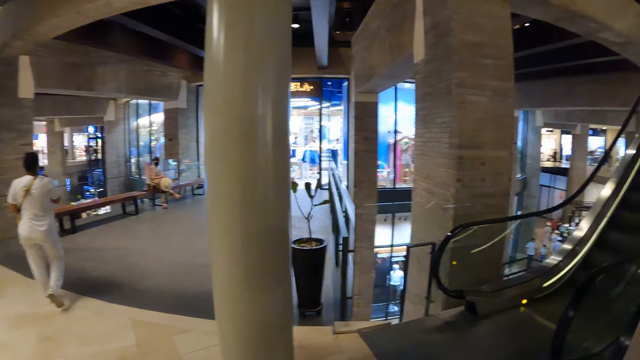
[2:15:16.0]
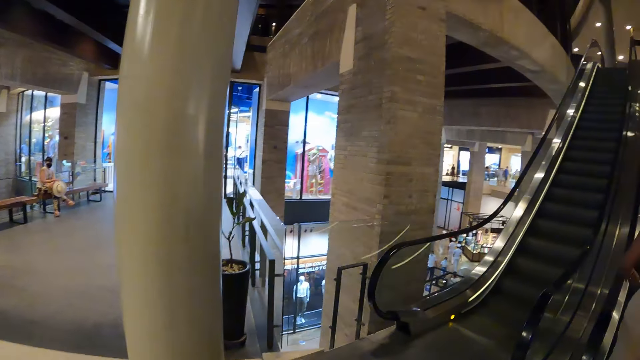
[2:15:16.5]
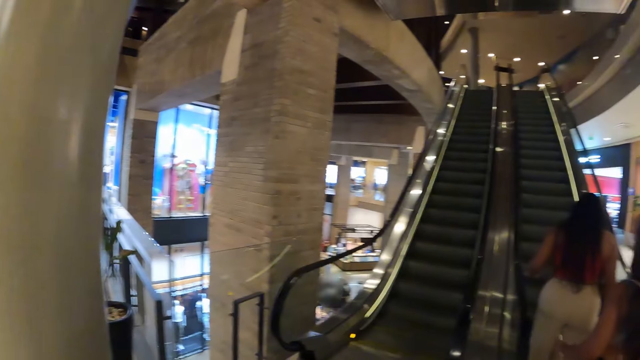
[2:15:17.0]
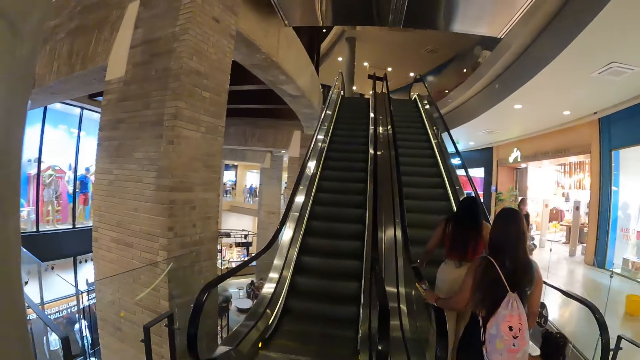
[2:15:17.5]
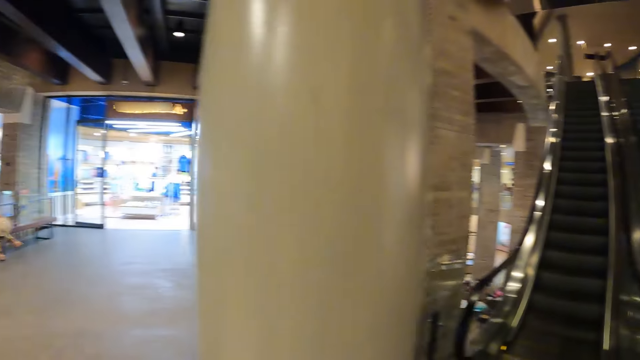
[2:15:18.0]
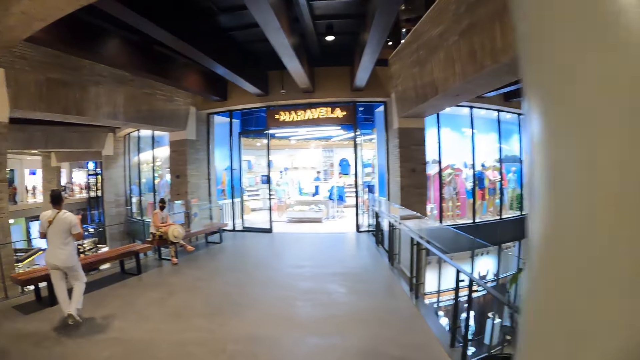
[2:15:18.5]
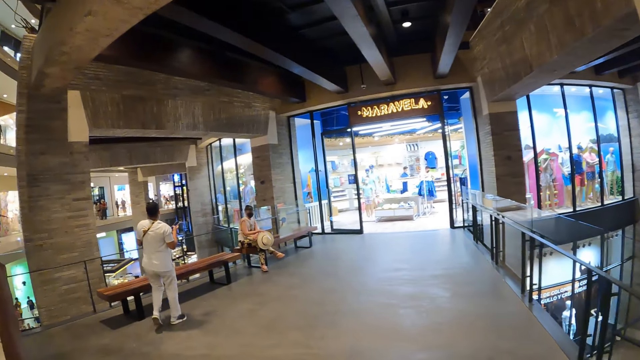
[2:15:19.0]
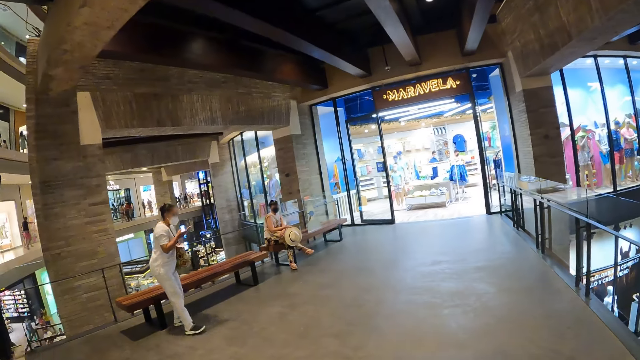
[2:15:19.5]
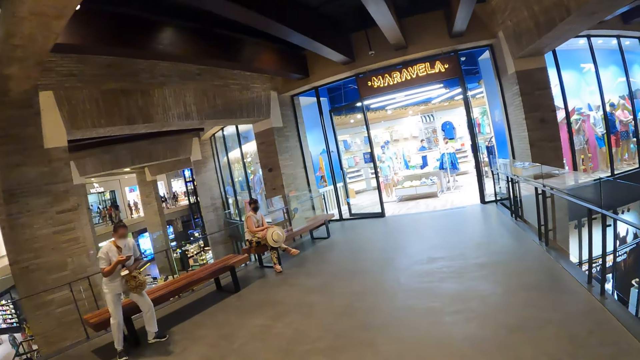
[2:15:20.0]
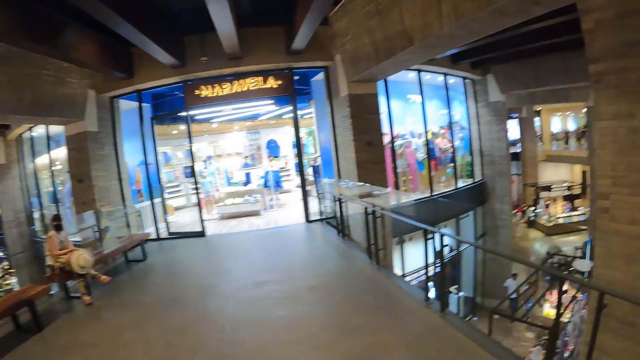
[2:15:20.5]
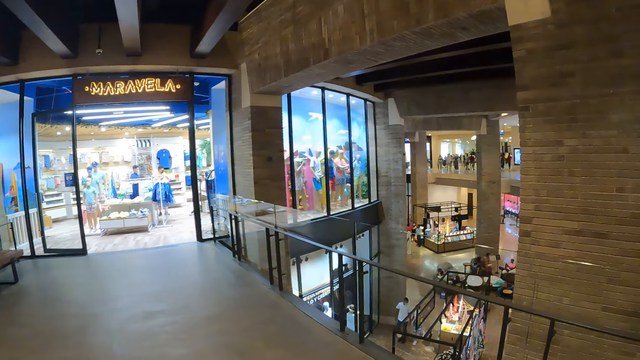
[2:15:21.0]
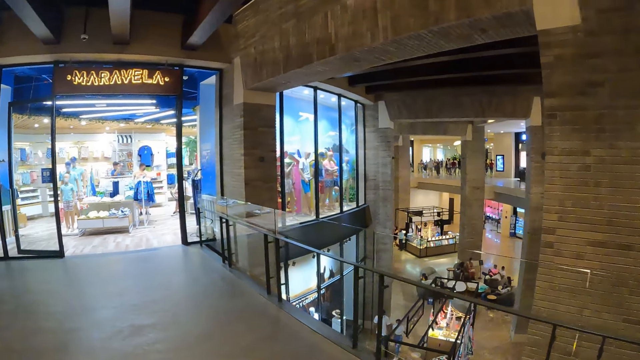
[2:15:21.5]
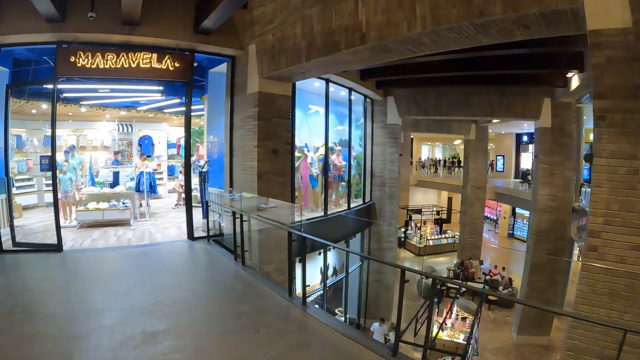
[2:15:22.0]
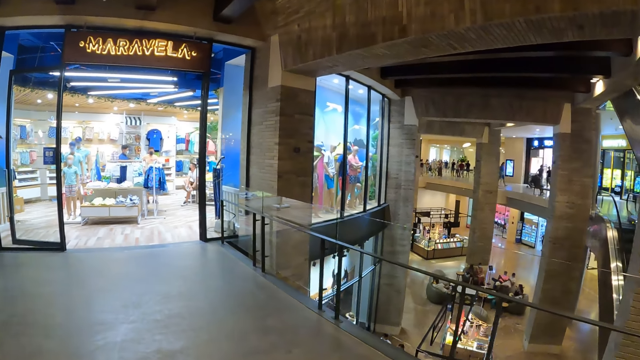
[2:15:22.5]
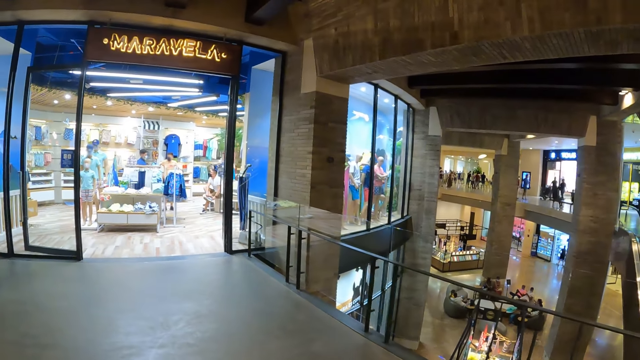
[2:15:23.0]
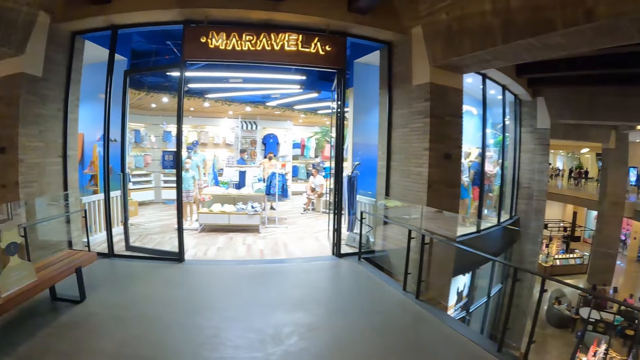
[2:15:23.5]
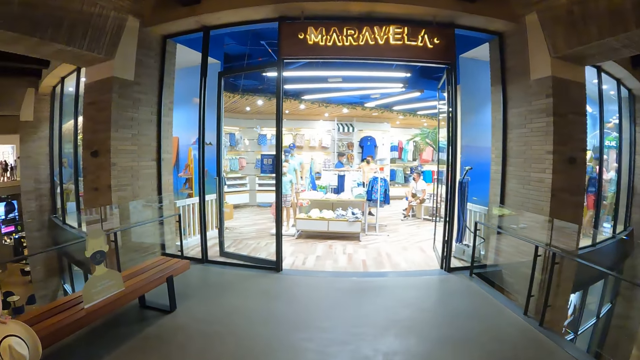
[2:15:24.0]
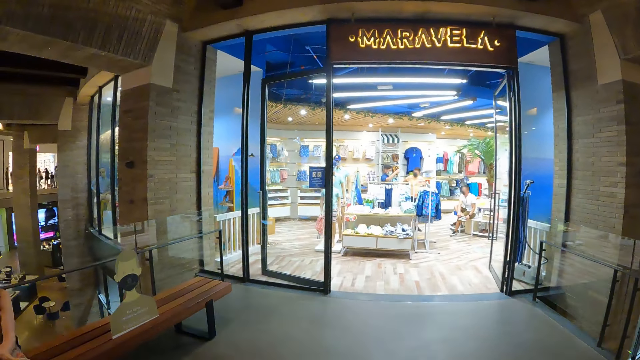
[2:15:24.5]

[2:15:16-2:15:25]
A woman climbs a stair with a girl and another woman. The camera wearer walks towards a seat with a man. Another woman sits on the seat.

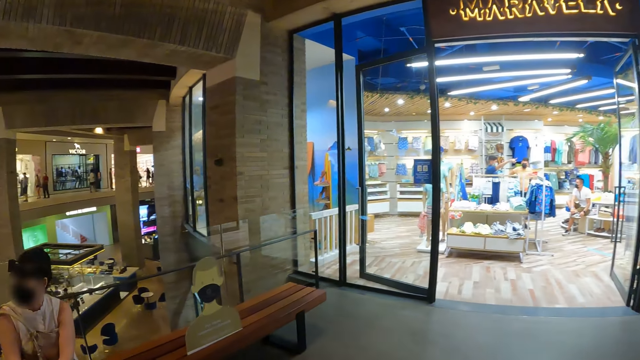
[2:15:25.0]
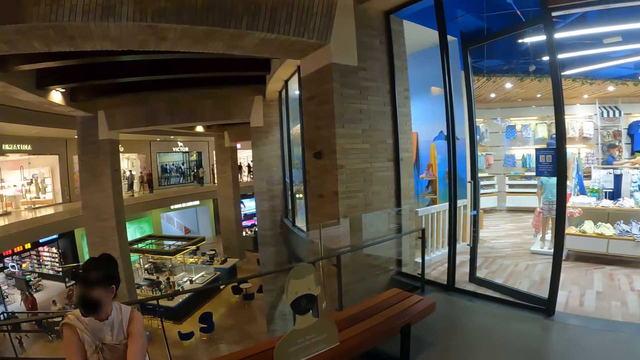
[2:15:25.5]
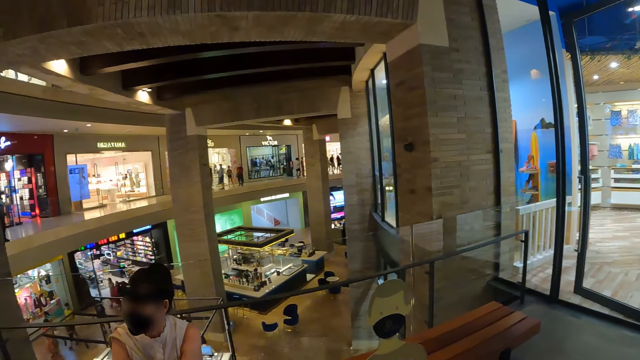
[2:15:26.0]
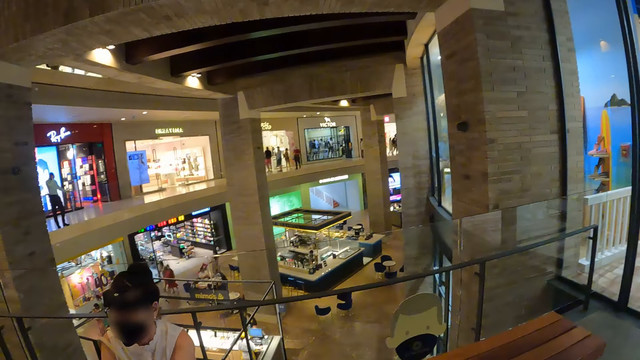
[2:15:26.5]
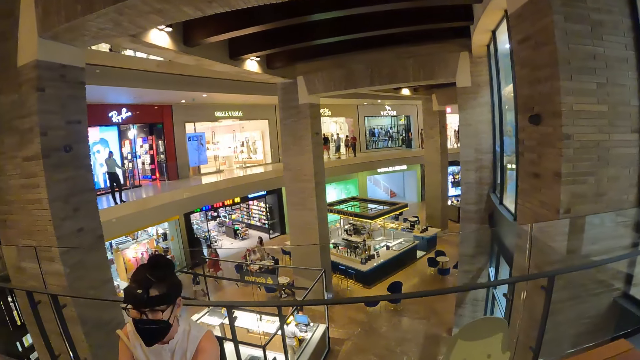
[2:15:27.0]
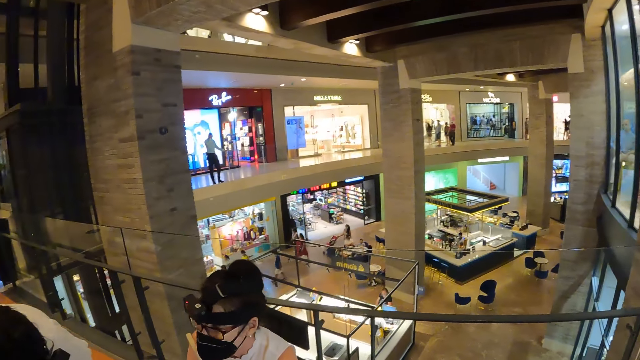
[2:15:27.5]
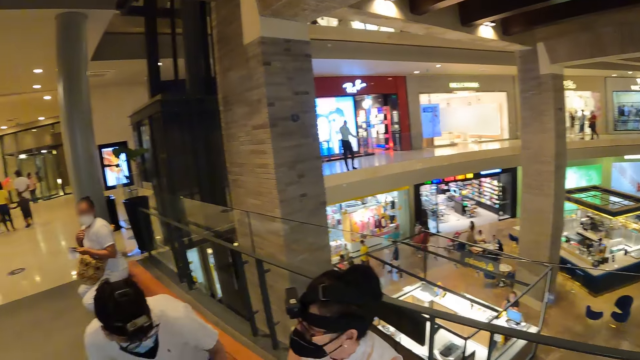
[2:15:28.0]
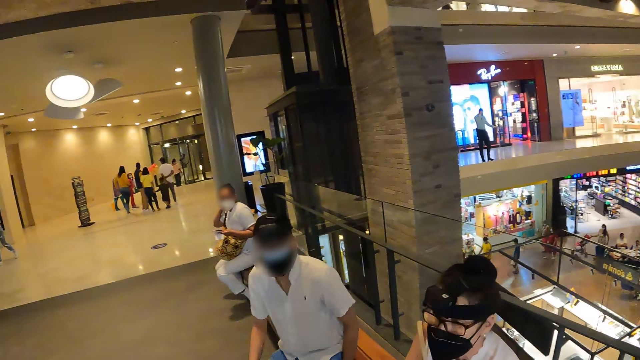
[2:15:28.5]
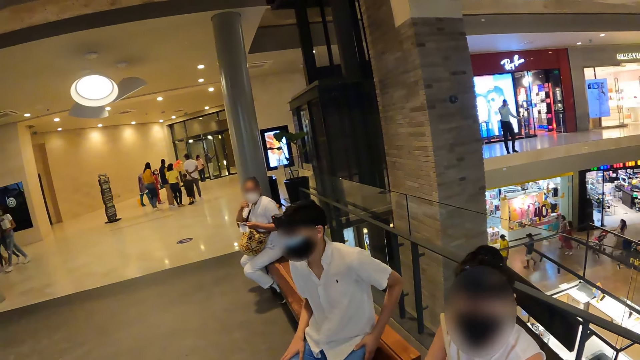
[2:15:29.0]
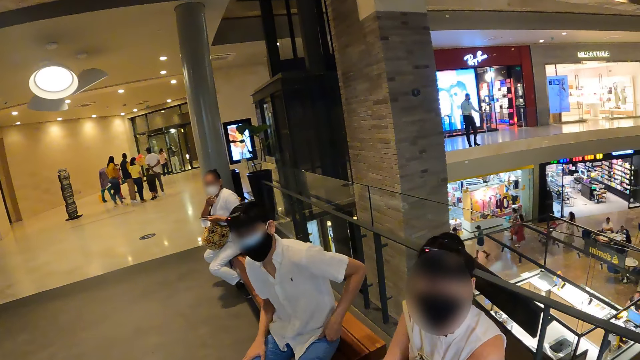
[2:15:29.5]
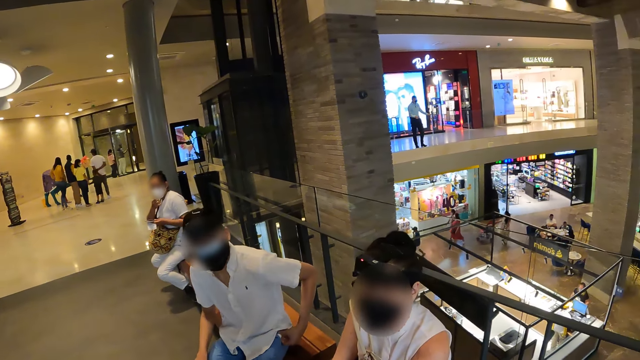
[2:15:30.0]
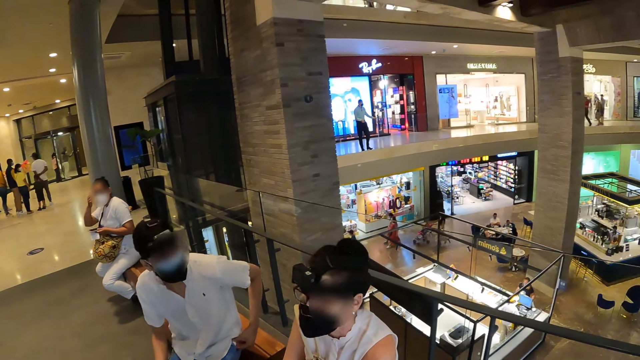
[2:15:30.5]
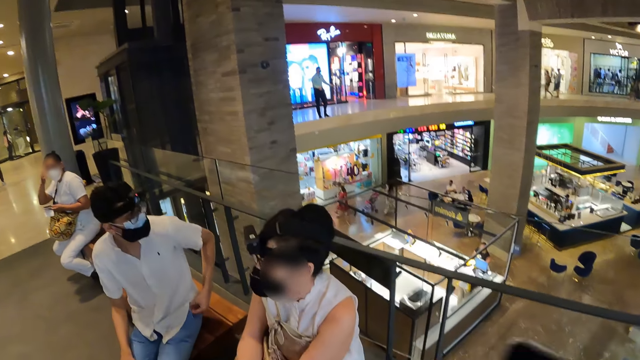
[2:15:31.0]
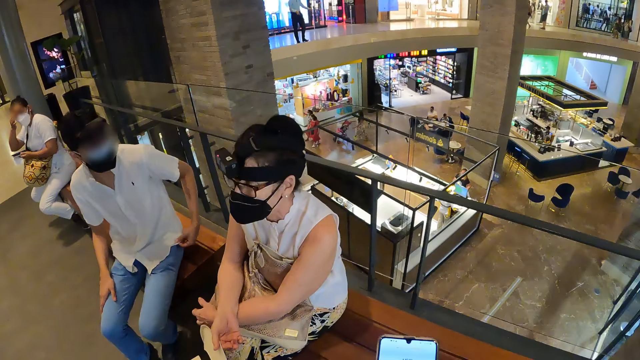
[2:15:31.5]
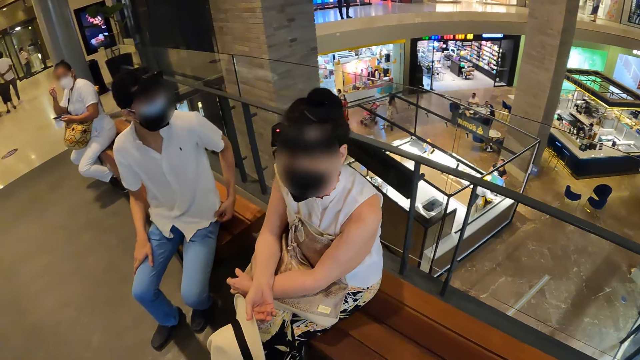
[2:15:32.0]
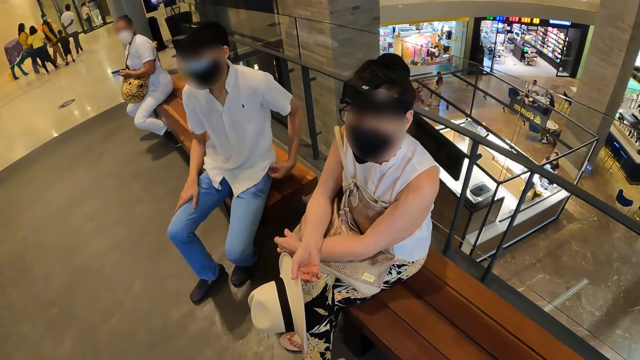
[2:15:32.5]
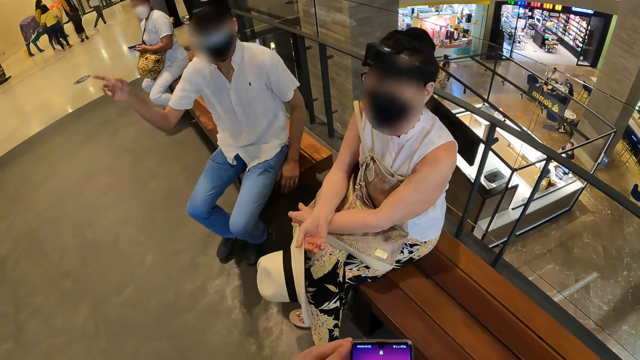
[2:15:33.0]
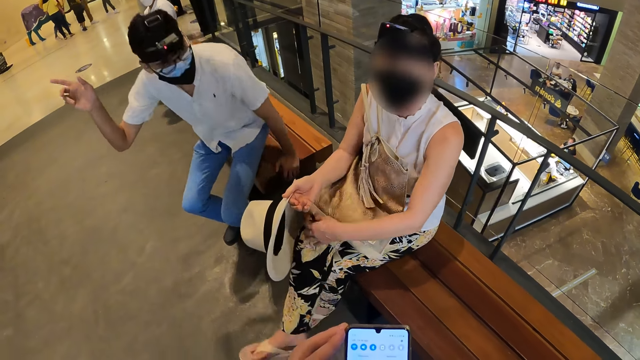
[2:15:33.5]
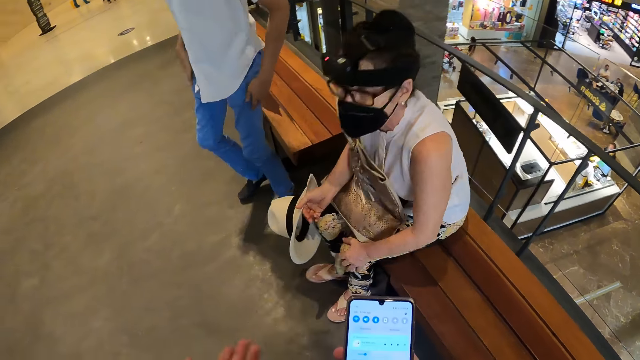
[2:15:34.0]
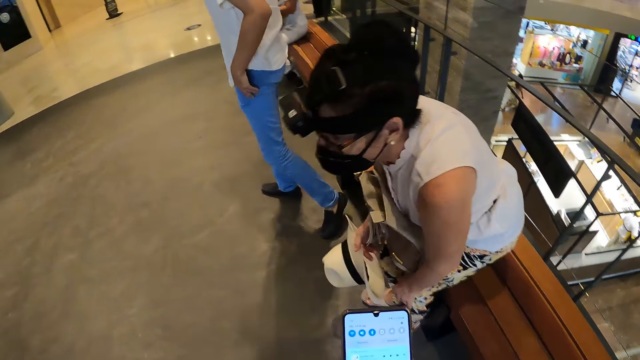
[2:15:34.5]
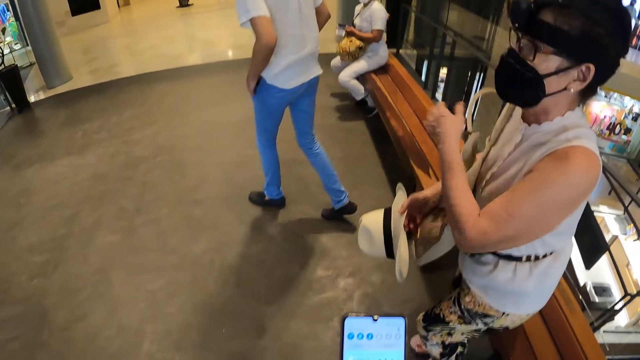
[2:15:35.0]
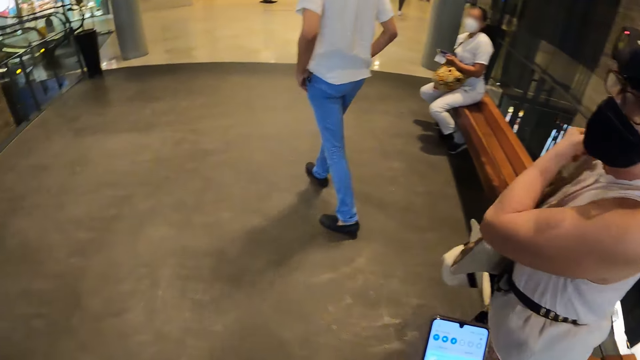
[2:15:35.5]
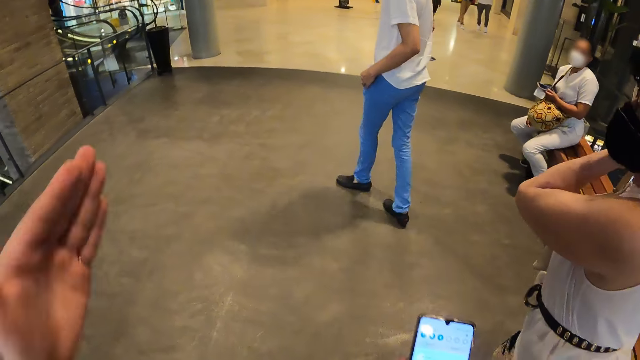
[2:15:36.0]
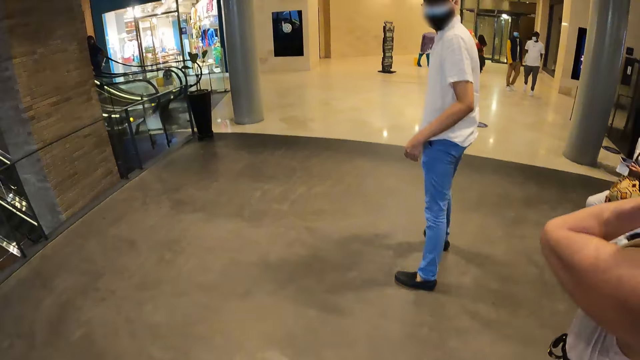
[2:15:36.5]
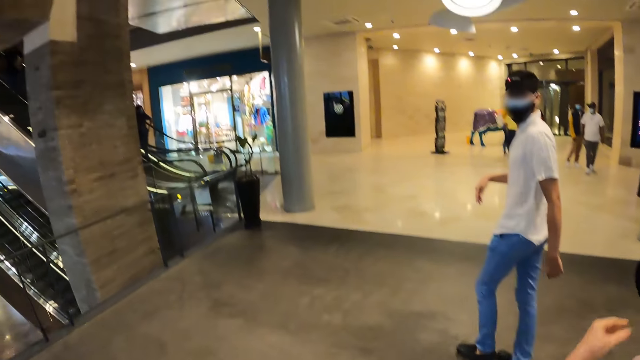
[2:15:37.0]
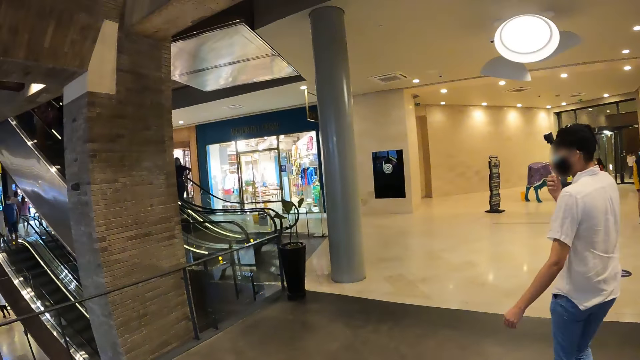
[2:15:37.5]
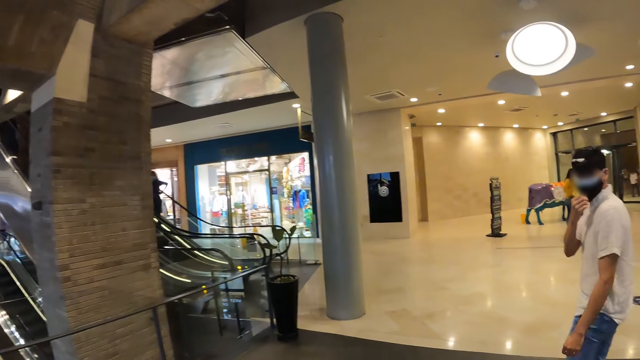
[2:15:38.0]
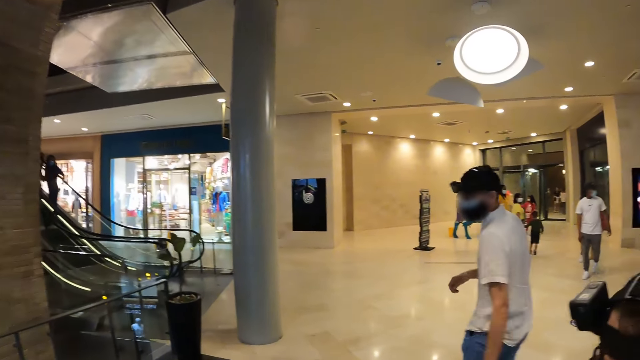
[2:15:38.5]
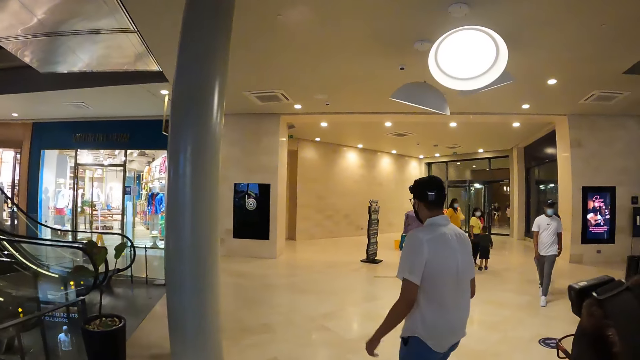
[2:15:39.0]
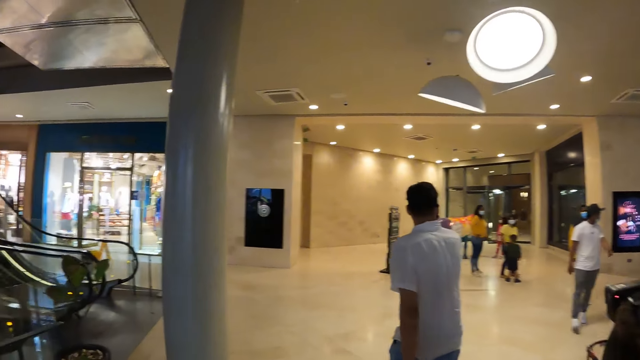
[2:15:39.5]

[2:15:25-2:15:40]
The man sits on the seat. The camera wearer stops around the mall. The man pushes a phone into his pocket with his left hand. The camera wearer looks around the mall. He holds a phone in his right hand with his left hand. Another man talks to a woman. The first man stands up from the seat. The camera wearer removes his left hand from the phone in his right hand. Another woman stands up from the seat. The camera wearer walks towards the stairs with the first man and the other woman. The other woman adjusts the handle of a bag on her shoulder with her left hand. The camera wearer uses a gesture to the other man. He walks around the mall. The first man adjusts a mask on his face with his right hand.
